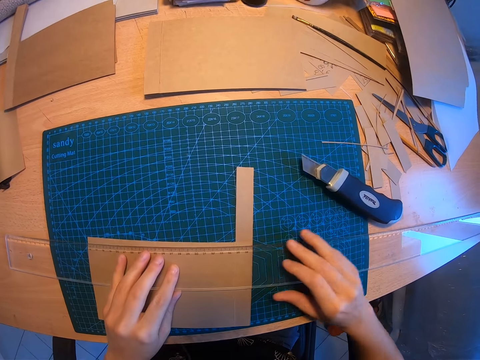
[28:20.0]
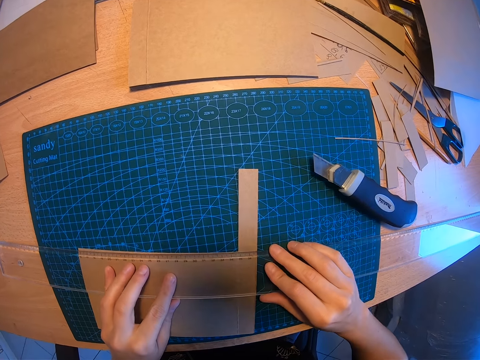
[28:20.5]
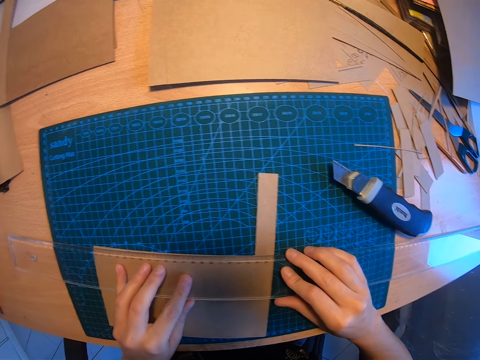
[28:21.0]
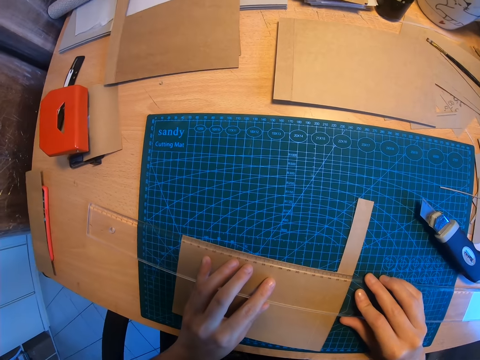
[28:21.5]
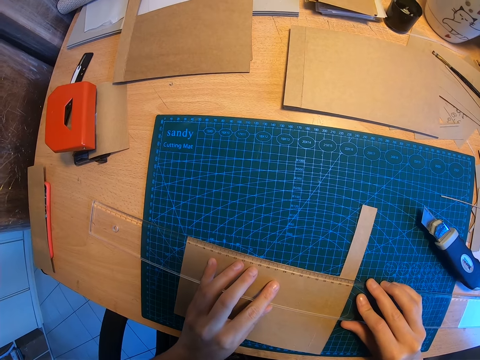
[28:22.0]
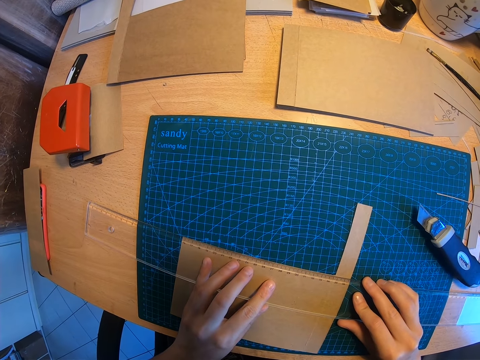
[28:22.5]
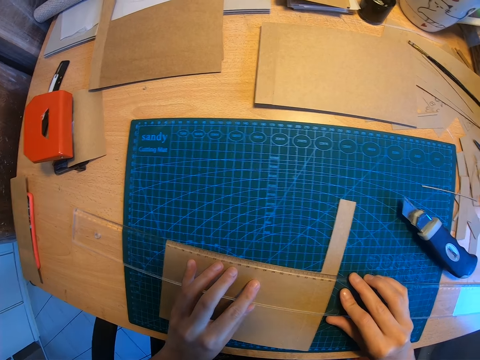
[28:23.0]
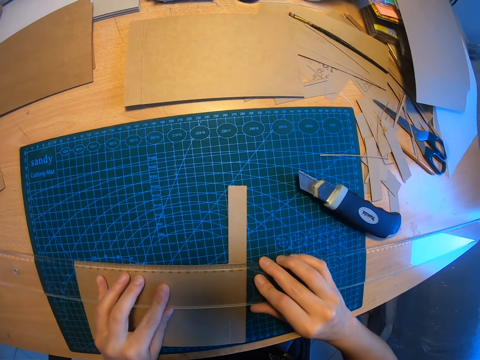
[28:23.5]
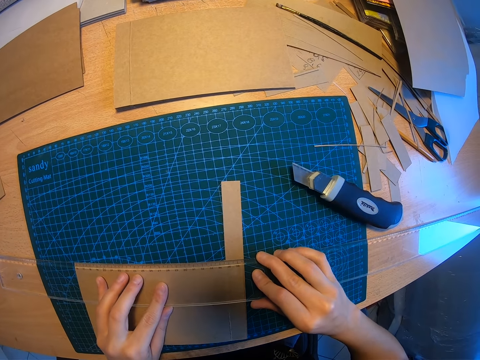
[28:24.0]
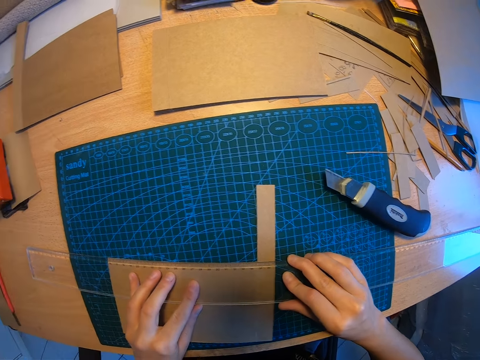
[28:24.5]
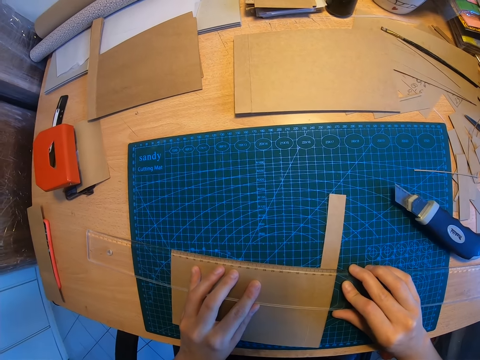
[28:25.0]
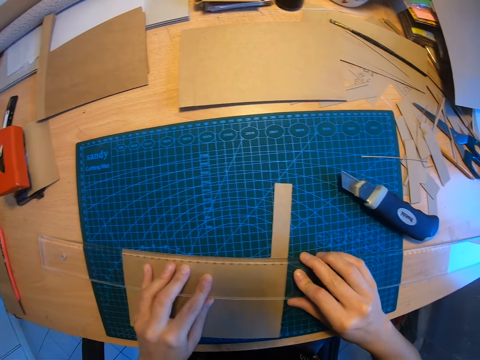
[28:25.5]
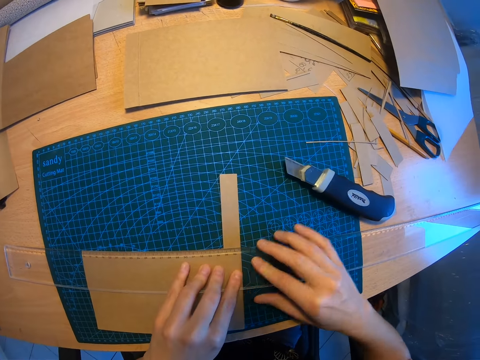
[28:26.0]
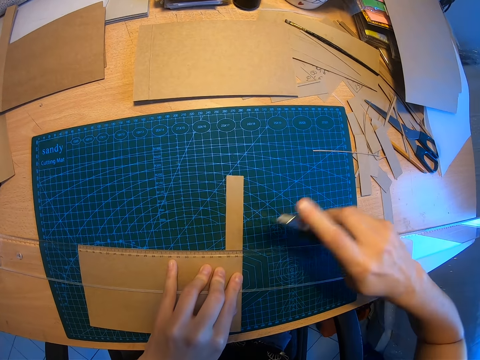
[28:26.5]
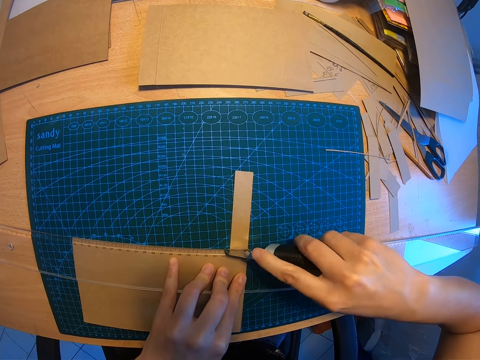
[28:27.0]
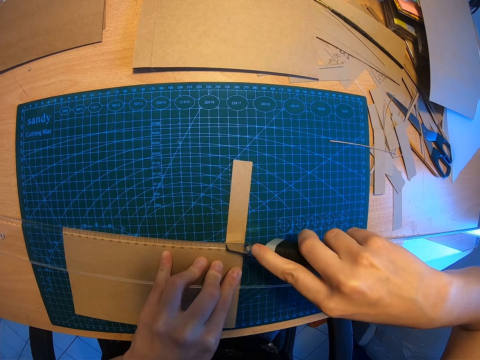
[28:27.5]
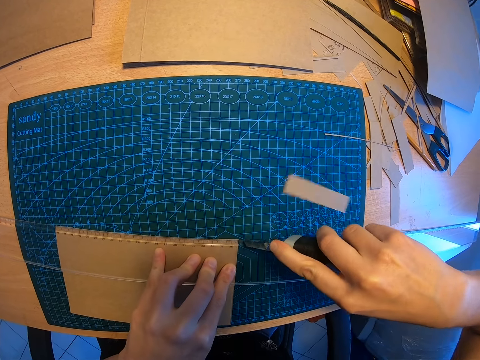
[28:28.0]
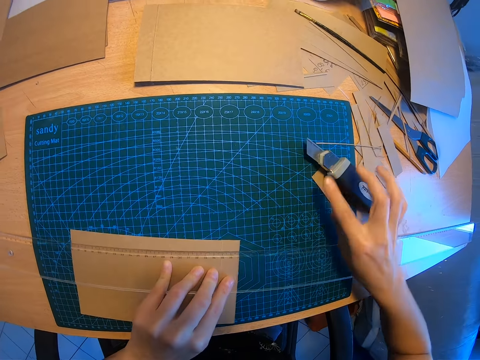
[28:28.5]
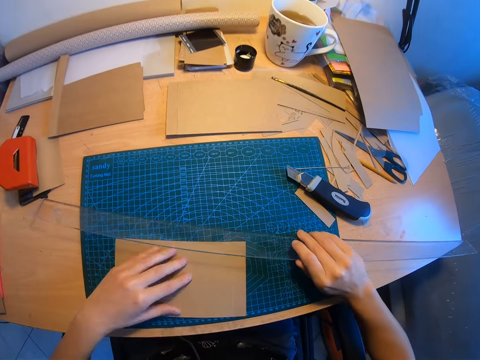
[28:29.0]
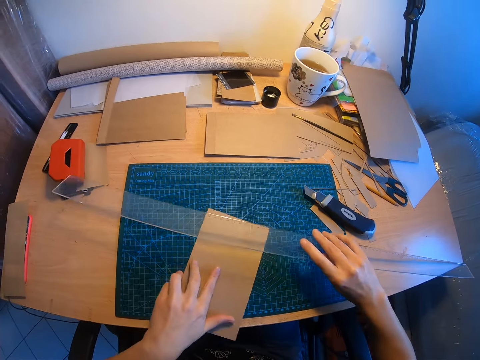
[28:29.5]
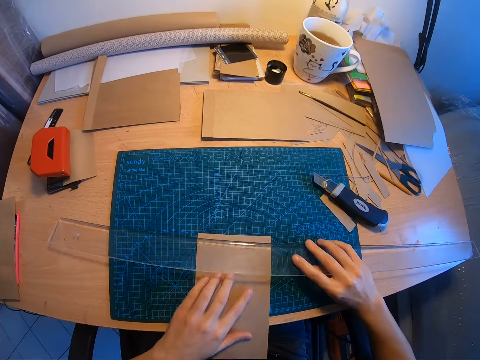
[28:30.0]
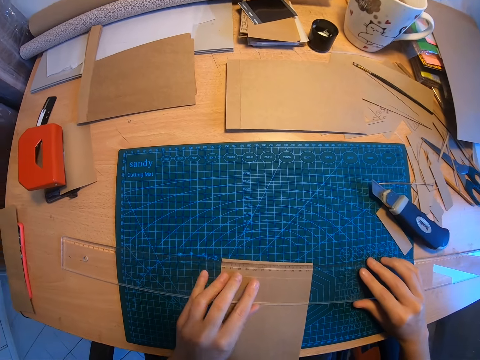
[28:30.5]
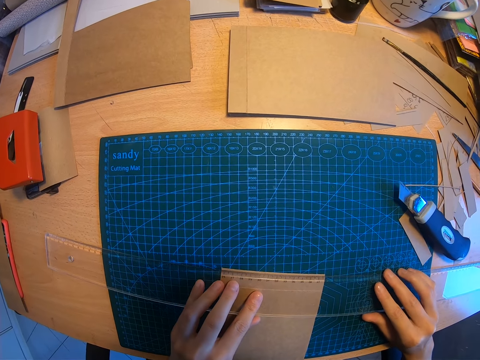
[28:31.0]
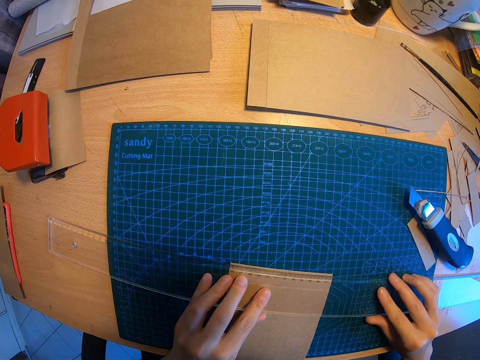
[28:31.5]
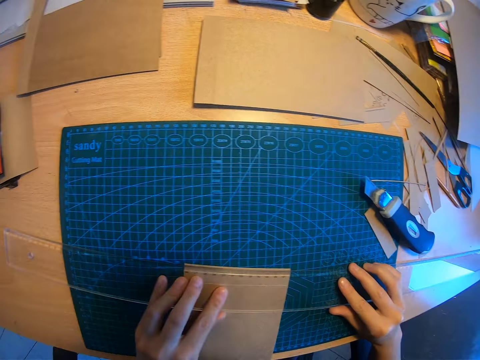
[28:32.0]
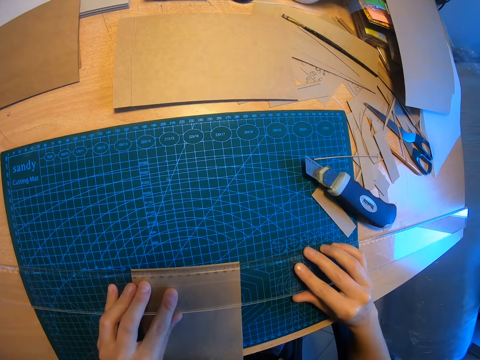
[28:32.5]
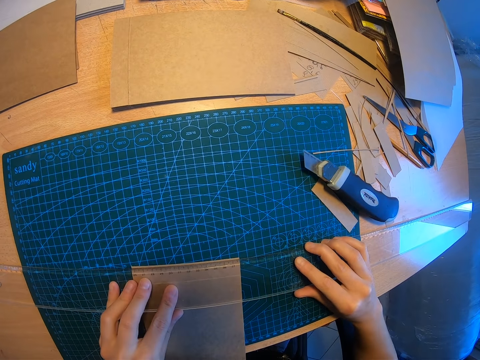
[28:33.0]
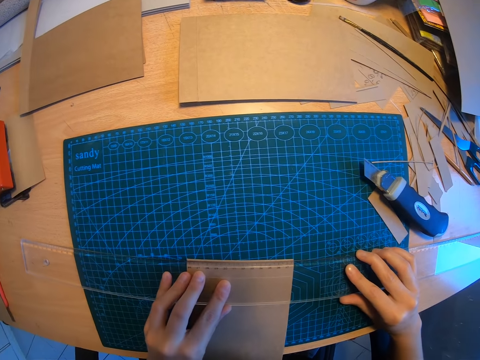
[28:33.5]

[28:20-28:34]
The camera wearer measures the manila or brown paper. She positions the long ruler with both hands. She picks up the paper cutter knife with her right hand and cuts the brown paper with the paper cutter knife. She drops the paper cutter knife on the table. She raises the long ruler from the manila paper with her right hand. She turns the brown paper with her left hand. She drops the long ruler back on the brown paper. She measures the manila paper. She positions the long ruler with both hands.

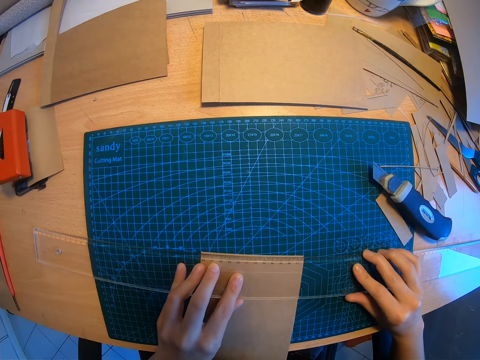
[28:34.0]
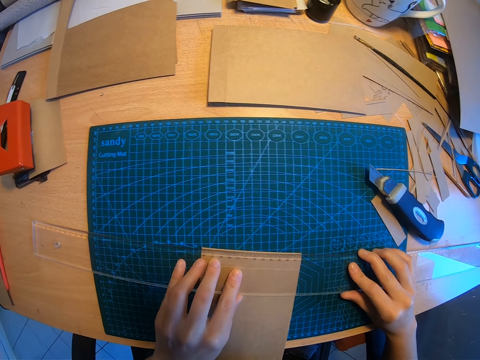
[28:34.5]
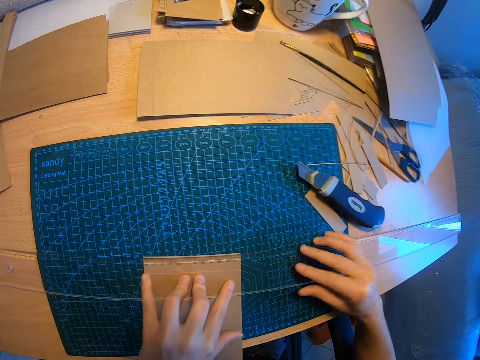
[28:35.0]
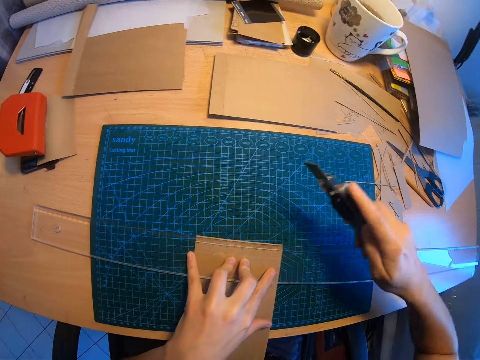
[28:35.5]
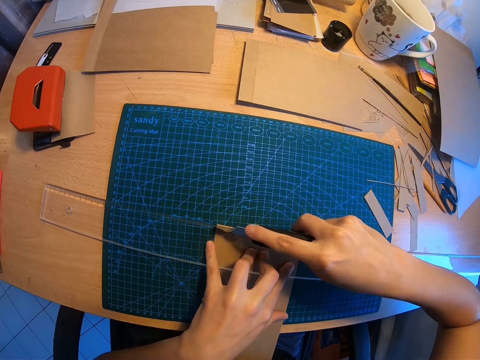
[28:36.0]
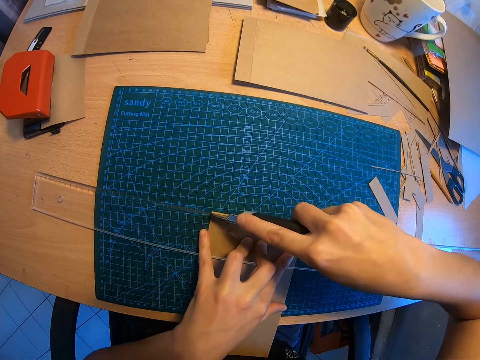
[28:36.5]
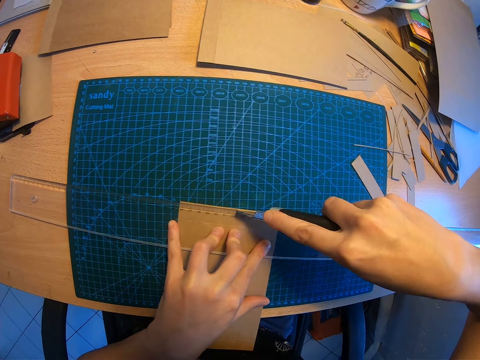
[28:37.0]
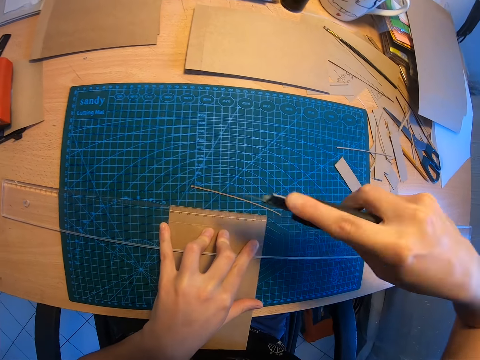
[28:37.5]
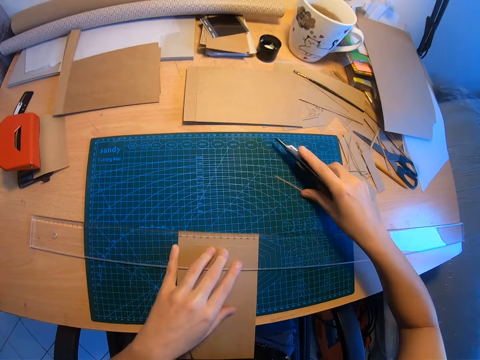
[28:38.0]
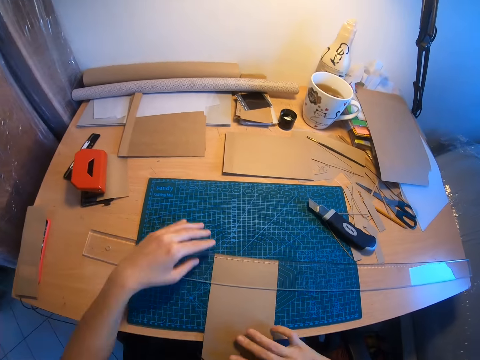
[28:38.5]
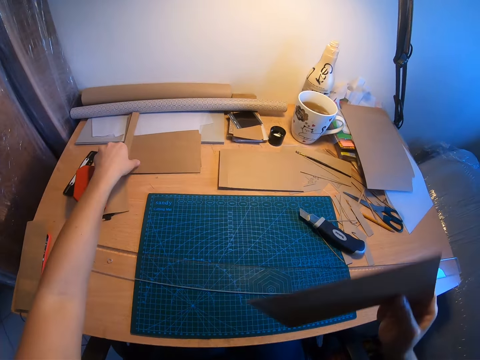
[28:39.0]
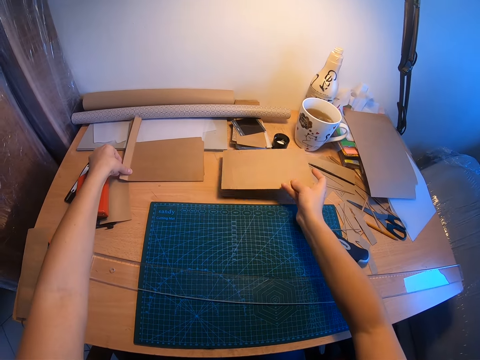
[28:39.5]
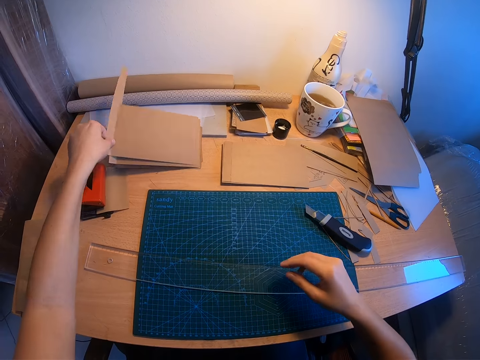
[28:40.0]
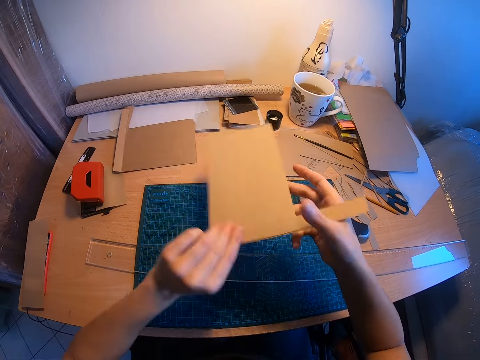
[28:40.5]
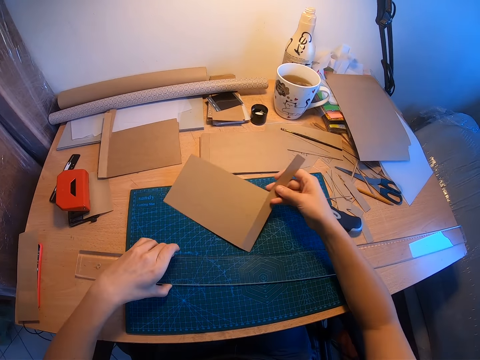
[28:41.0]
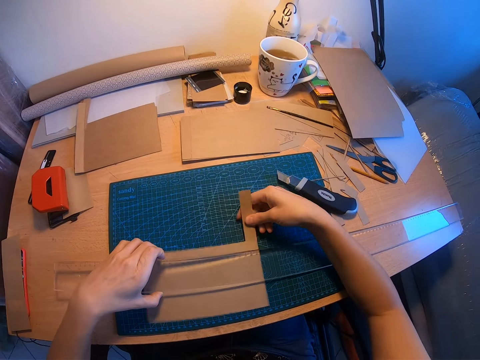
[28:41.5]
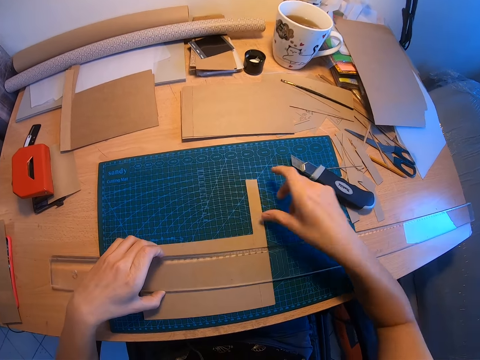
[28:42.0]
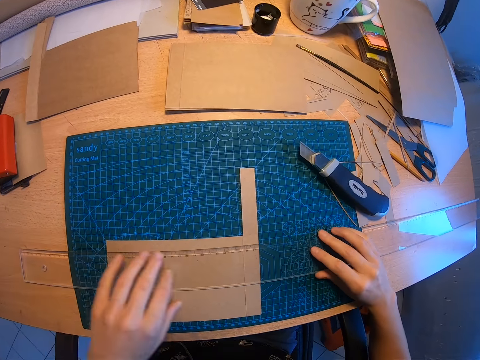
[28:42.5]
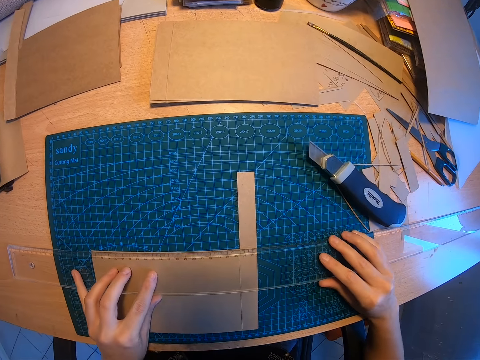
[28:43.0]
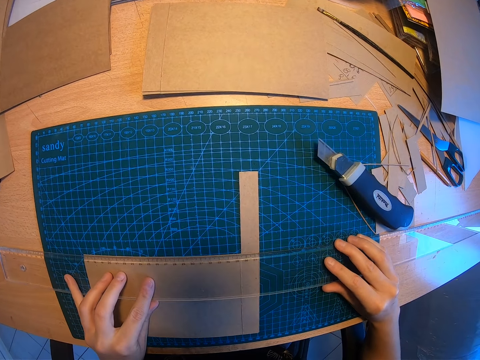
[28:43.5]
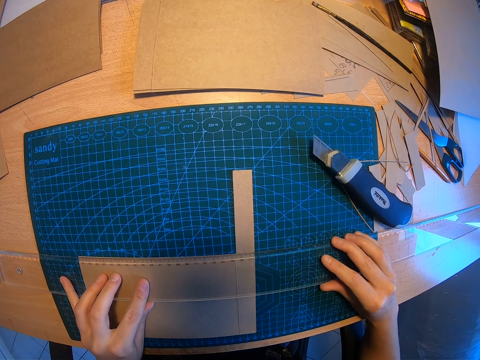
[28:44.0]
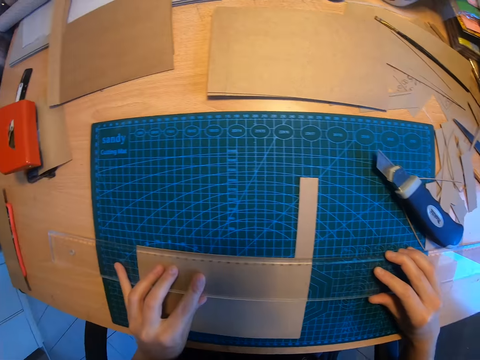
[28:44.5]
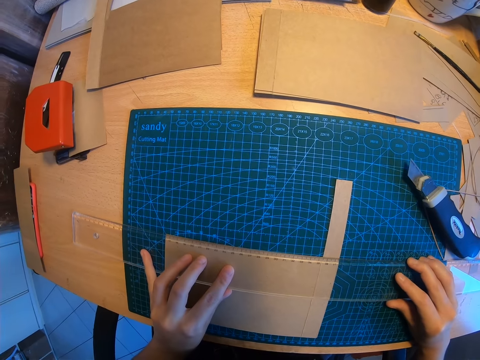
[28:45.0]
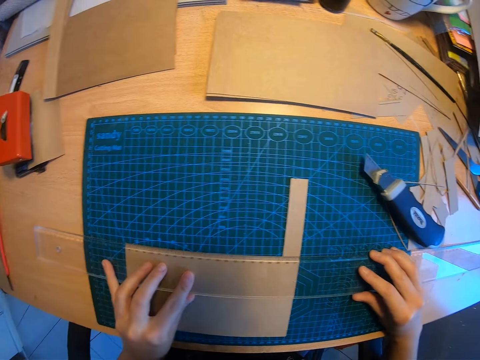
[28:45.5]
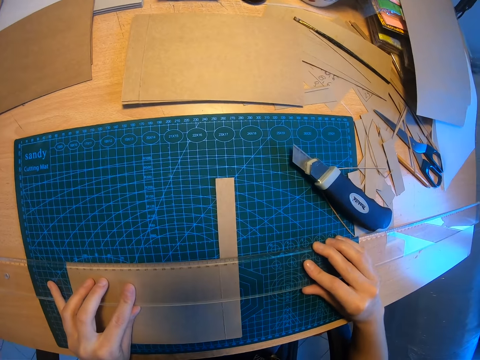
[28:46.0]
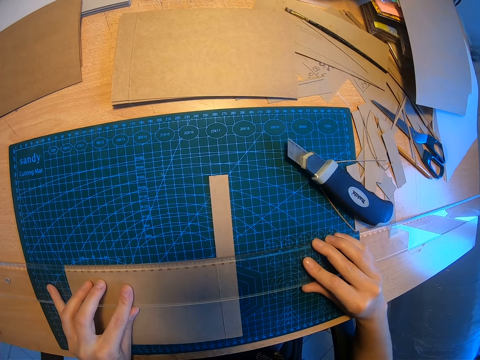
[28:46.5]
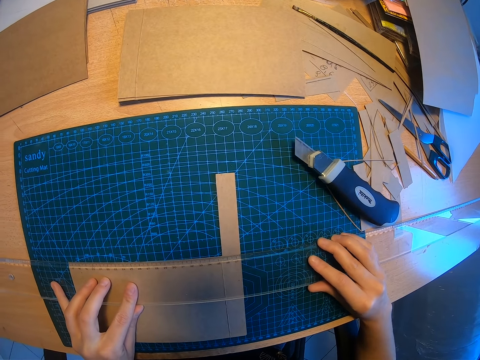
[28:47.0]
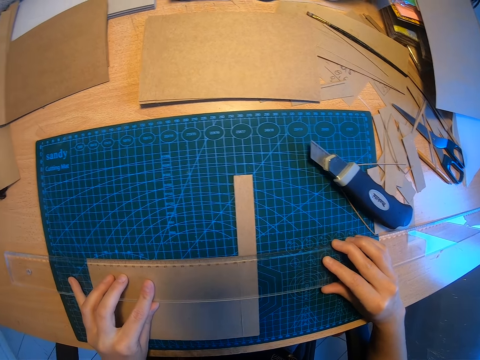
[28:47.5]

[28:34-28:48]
The camera wearer picks up the paper cutter knife with her right hand and cuts the brown or manila paper with the paper cutter knife. She moves the cut paper away with her right hand and drops the paper cutter knife on the table. She picks up the brown paper. She holds the manila paper. She drops the brown paper on another part of the table. She picks up another brown paper from the table with her left hand and moves the brown paper to her right hand. She raises the long ruler with her left hand. She places the brown paper on the mat under the long ruler with her right hand. She measures the manila paper. She positions the long ruler with both hands.
